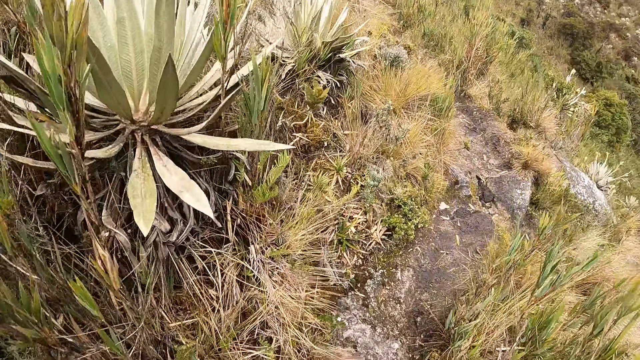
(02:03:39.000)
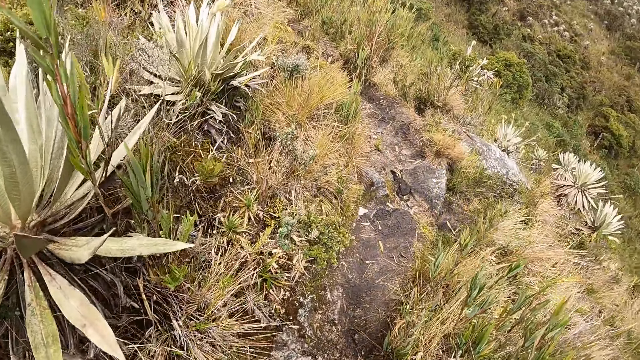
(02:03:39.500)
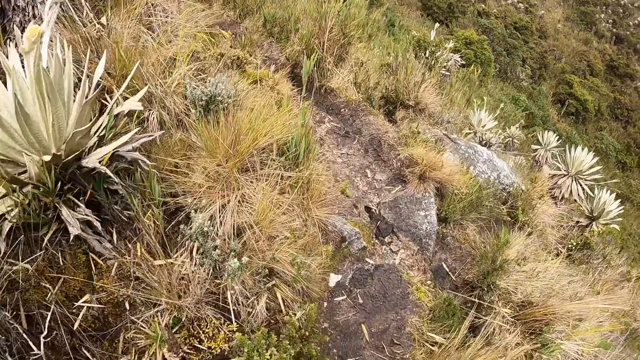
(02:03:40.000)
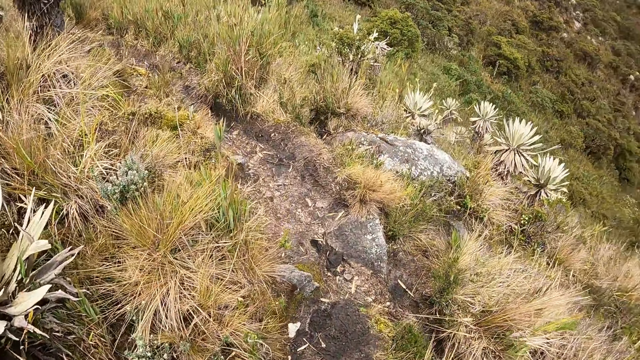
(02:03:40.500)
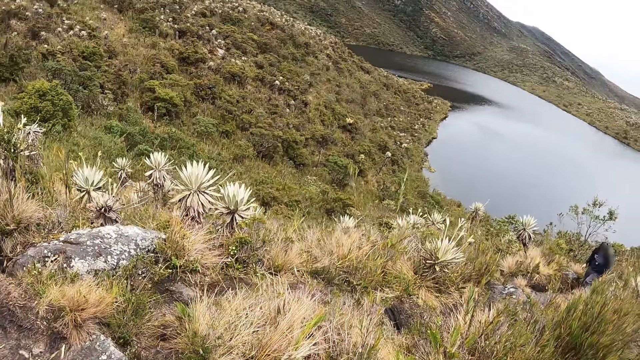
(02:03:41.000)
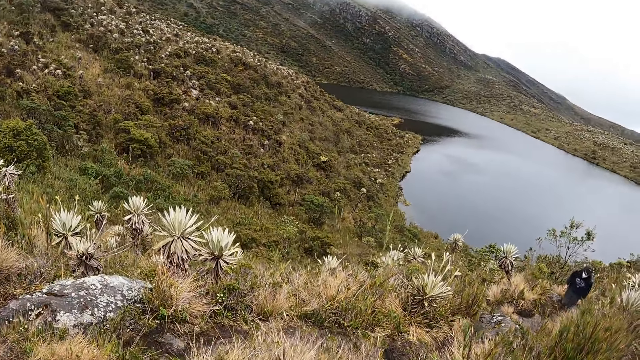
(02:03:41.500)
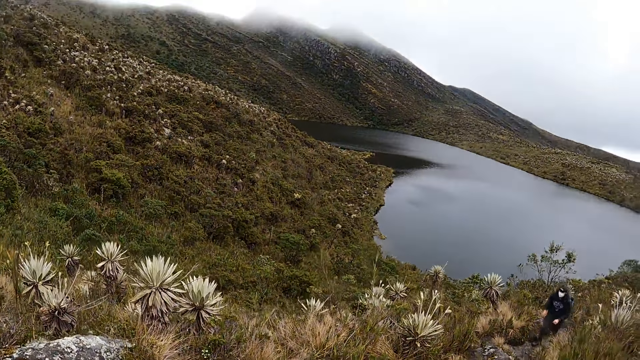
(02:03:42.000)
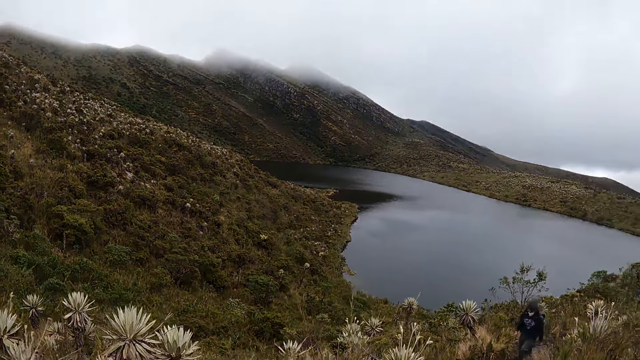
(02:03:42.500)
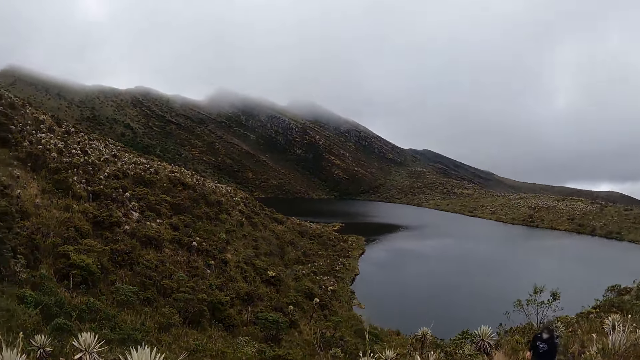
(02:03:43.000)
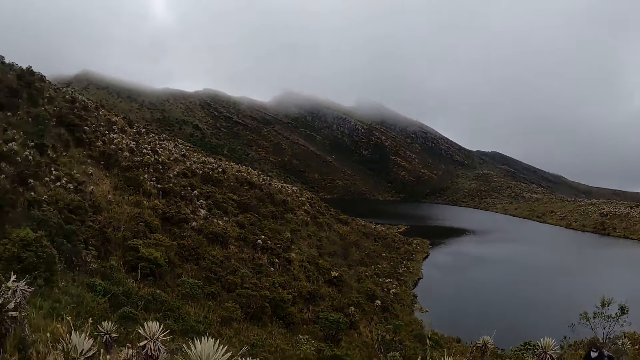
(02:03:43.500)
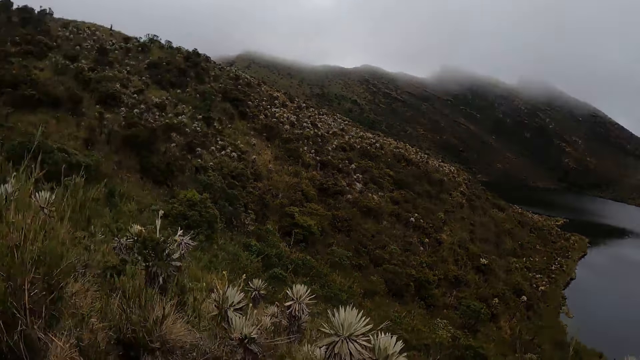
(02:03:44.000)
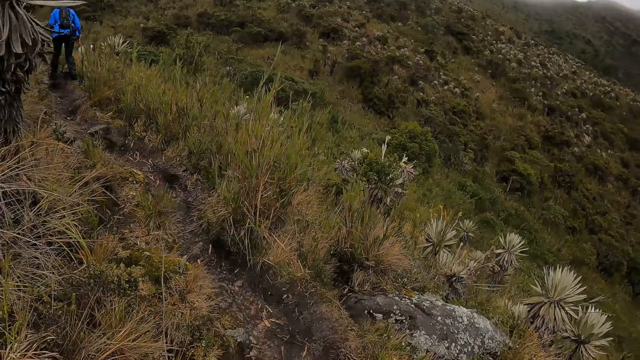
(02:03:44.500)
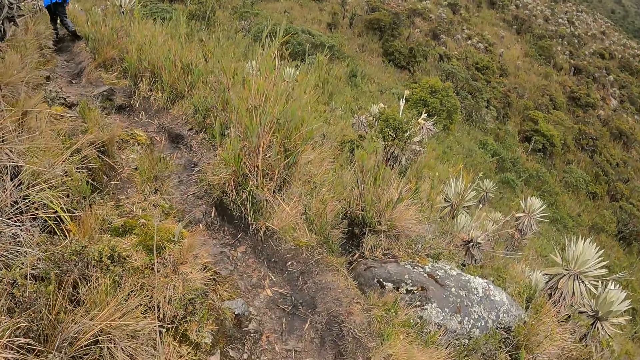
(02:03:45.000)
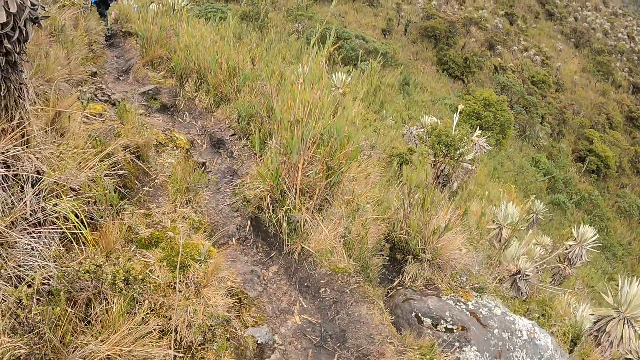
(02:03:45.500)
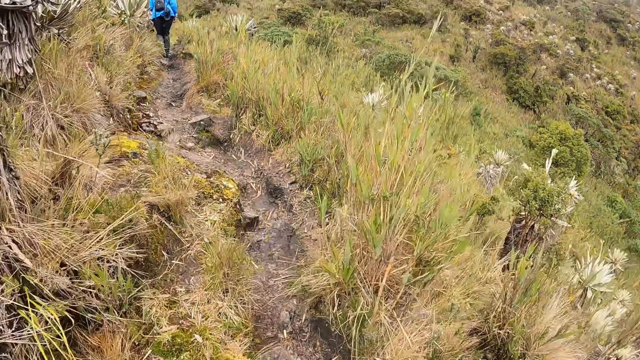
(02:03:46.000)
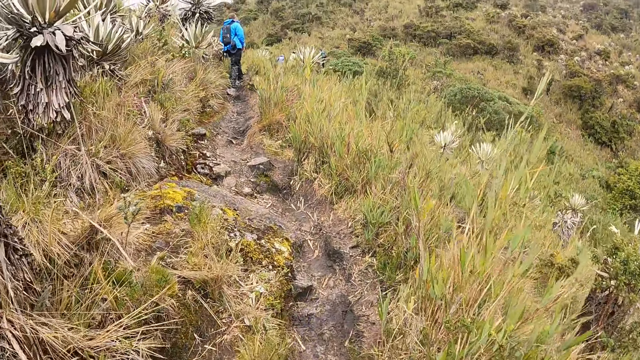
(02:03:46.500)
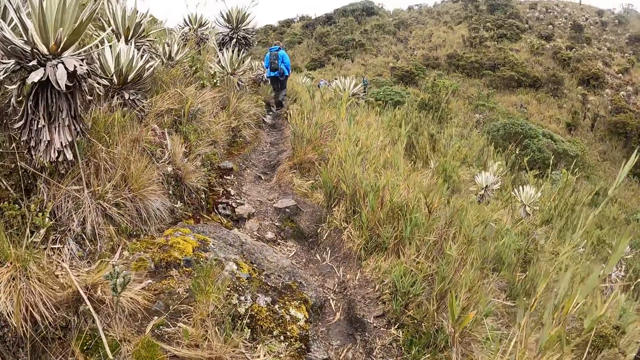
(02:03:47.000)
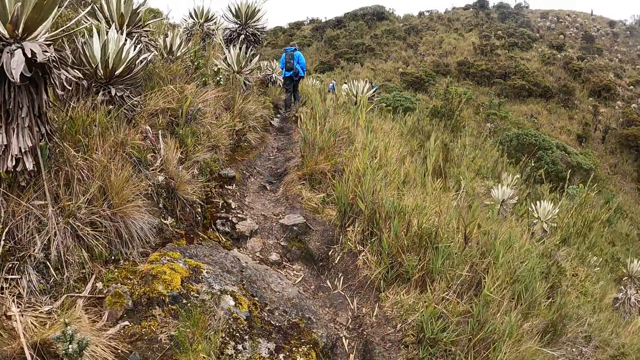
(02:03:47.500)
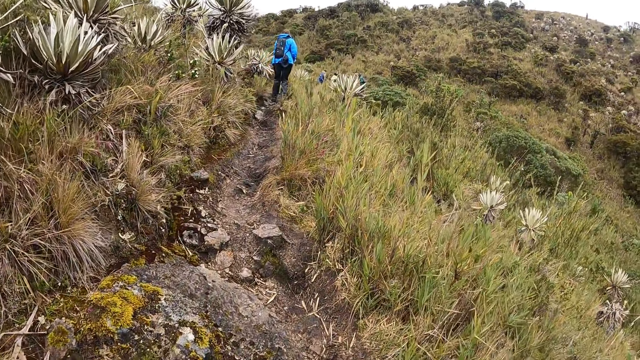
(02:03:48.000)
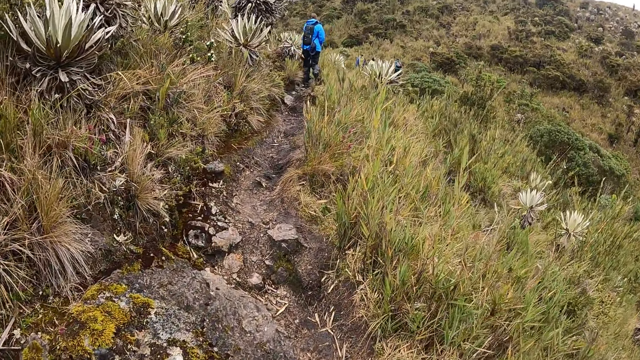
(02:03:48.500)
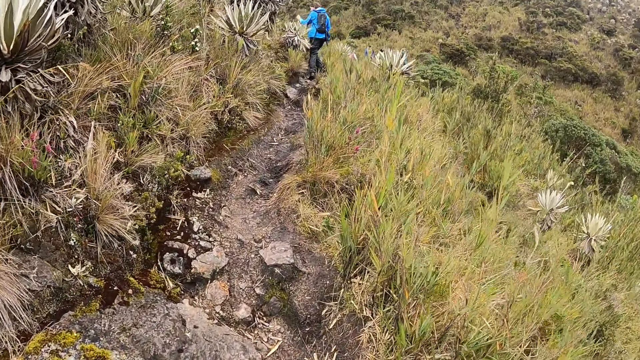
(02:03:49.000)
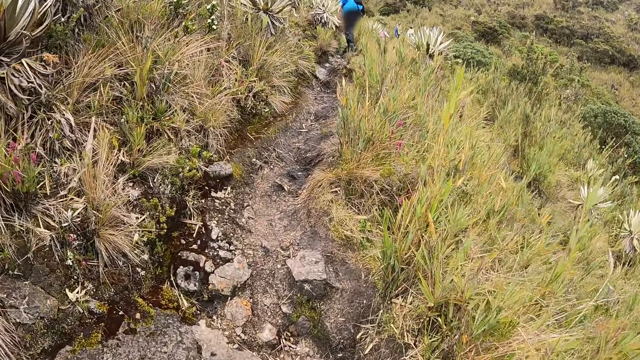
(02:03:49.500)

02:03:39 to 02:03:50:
The camera wearer looks at the water. They walk on the pathway.

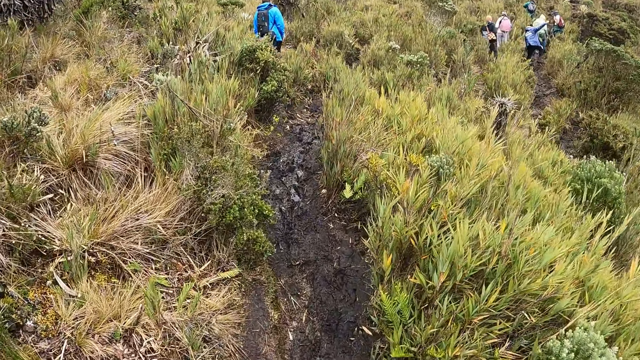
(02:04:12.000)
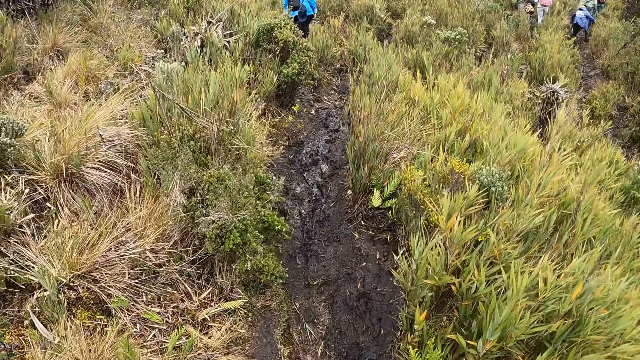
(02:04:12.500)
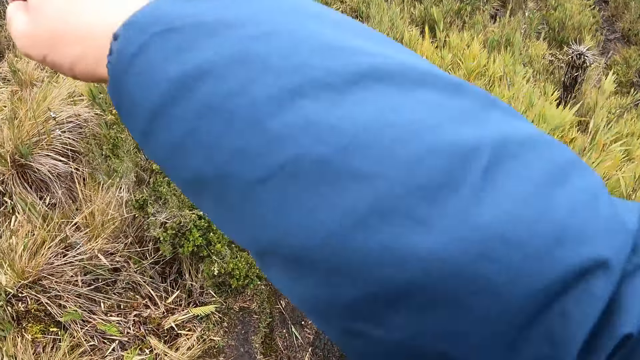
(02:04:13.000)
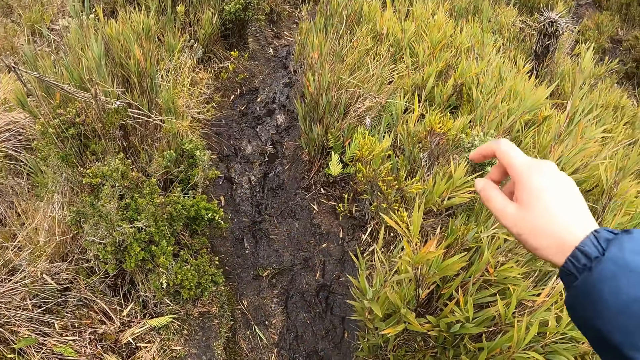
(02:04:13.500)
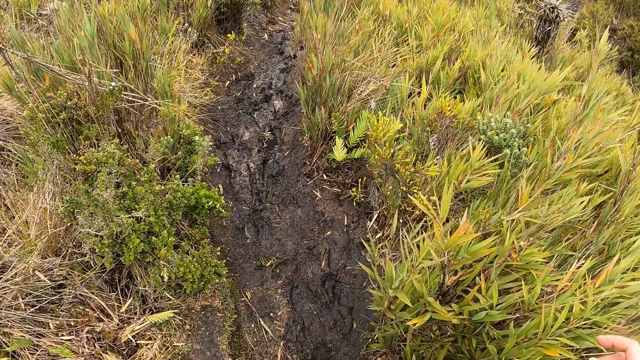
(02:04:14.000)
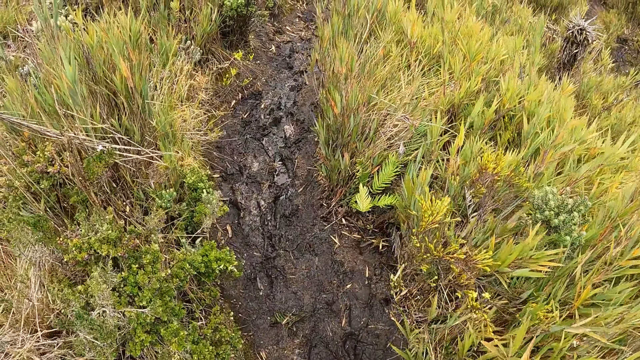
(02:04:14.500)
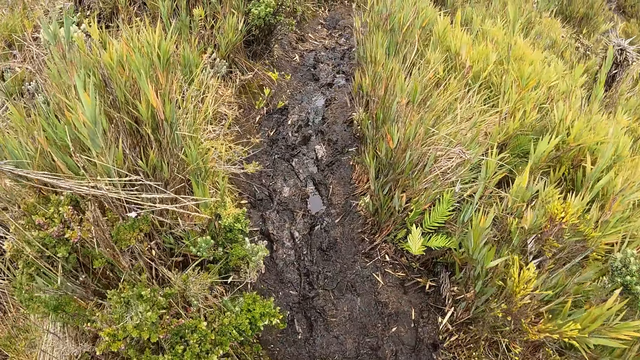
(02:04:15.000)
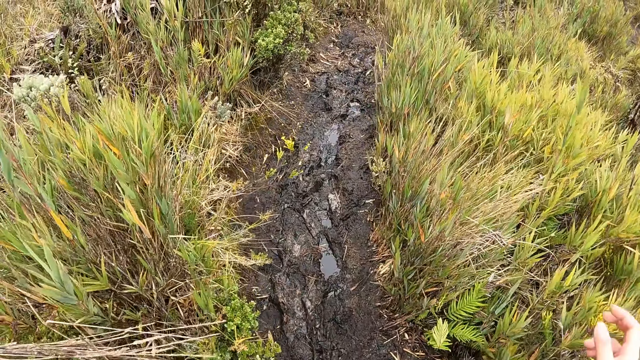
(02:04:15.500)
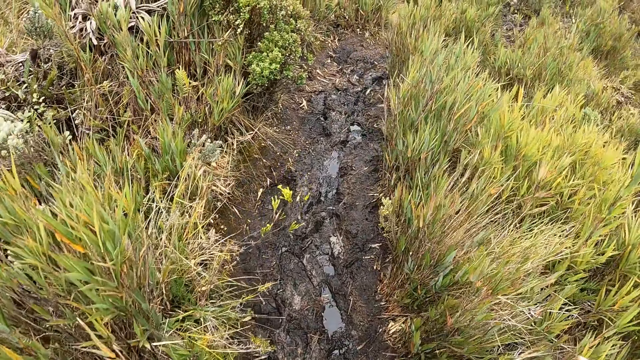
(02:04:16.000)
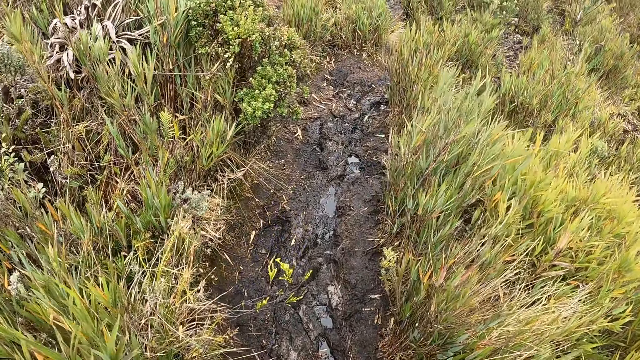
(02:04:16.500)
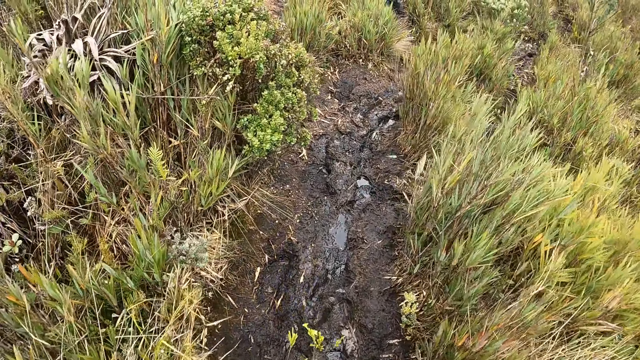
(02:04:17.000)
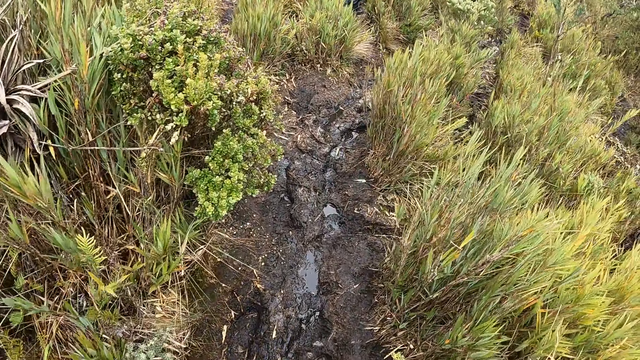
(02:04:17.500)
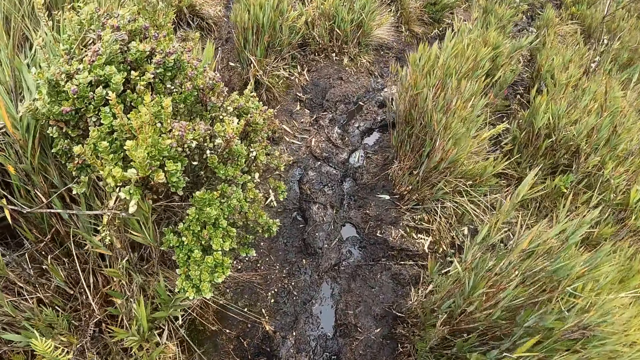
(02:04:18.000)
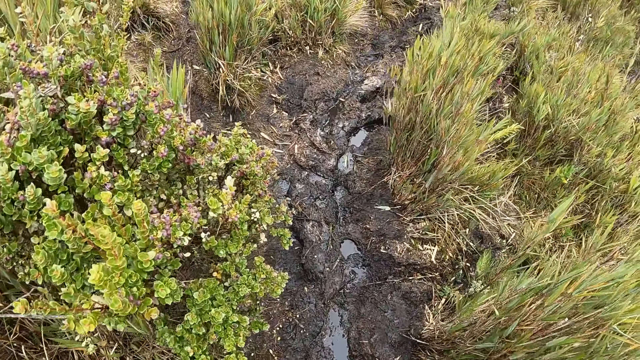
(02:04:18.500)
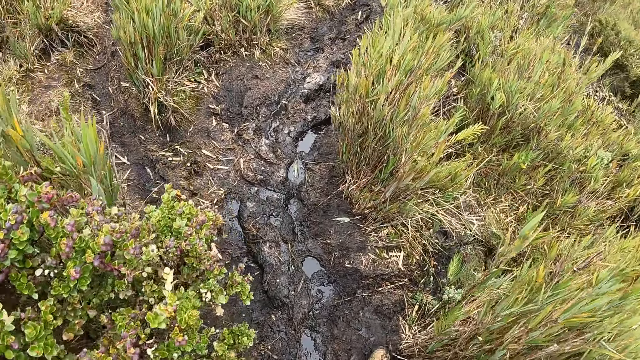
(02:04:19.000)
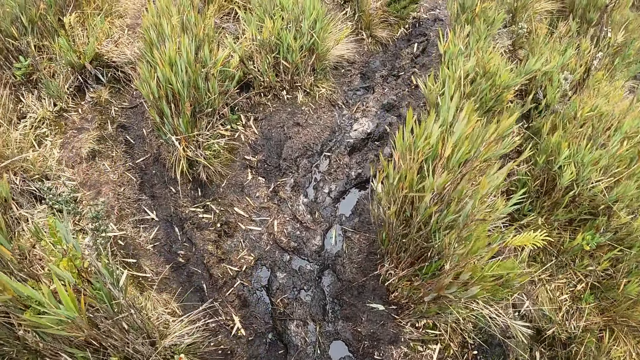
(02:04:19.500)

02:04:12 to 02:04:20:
The camera wearer moves the hand. They walk on the pathway.

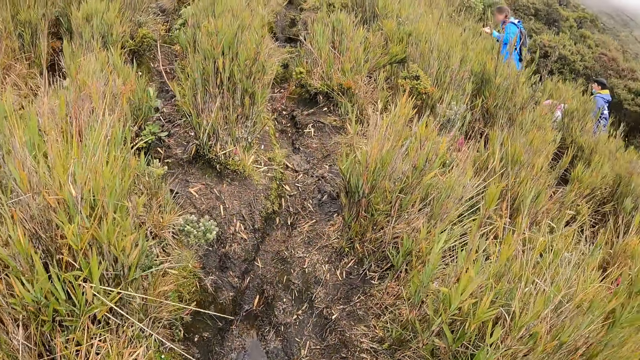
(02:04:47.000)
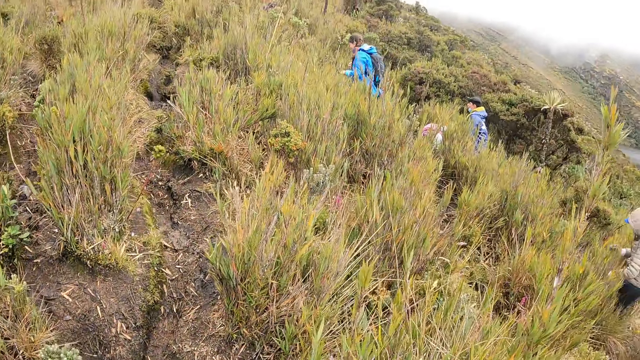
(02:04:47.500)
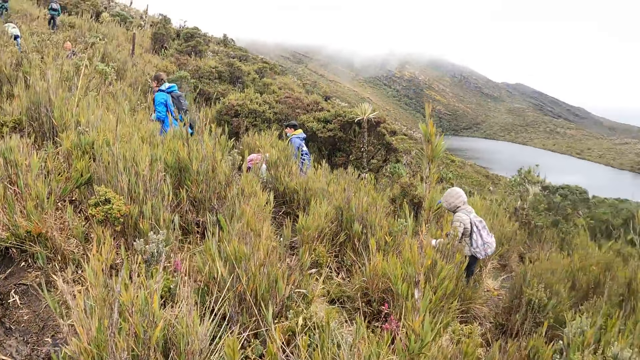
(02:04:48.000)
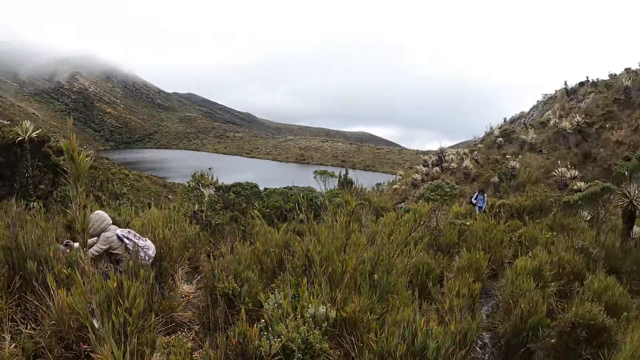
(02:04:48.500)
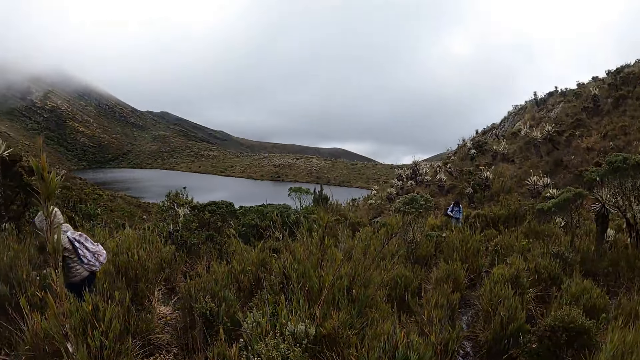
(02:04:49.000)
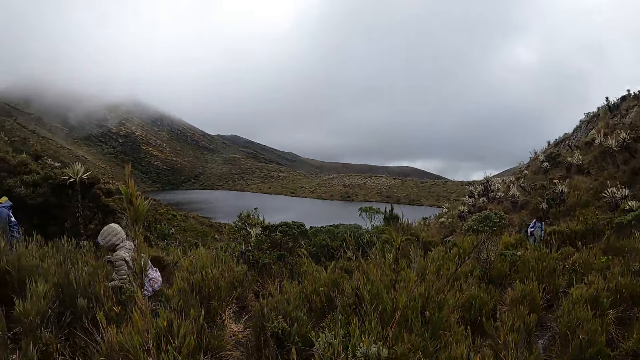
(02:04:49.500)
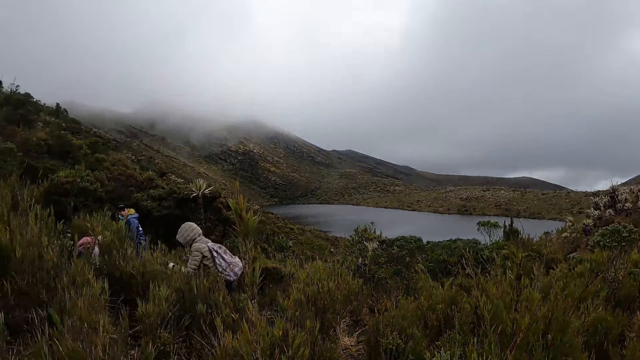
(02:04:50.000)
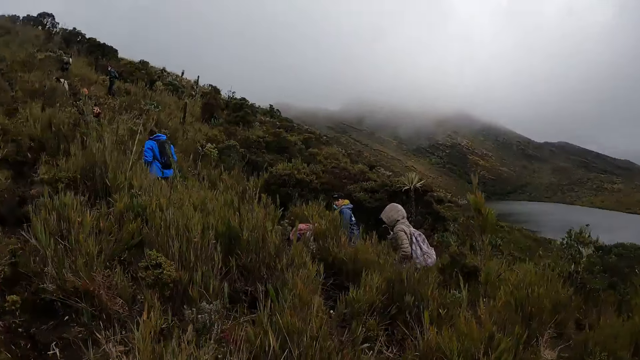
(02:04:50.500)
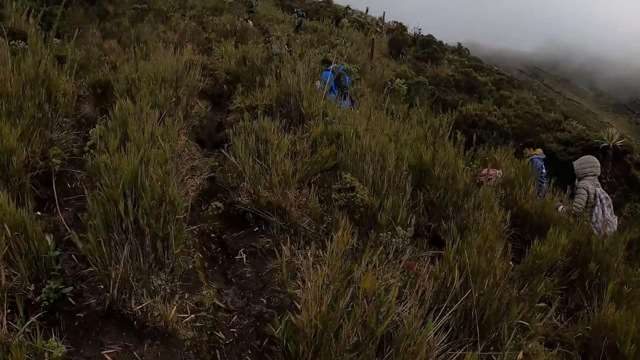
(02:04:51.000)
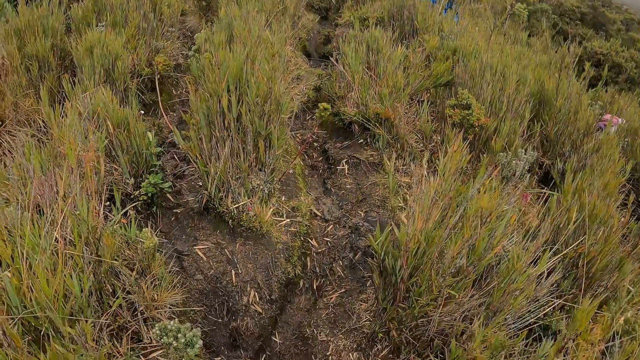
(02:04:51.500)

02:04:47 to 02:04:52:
The camera wearer looks around the mountain.
